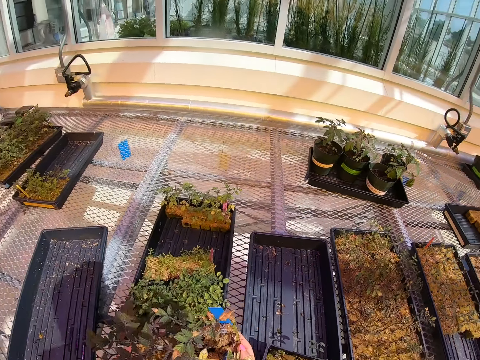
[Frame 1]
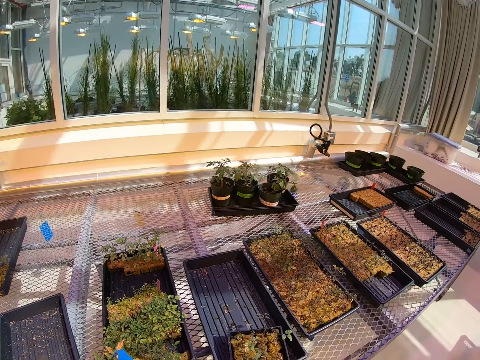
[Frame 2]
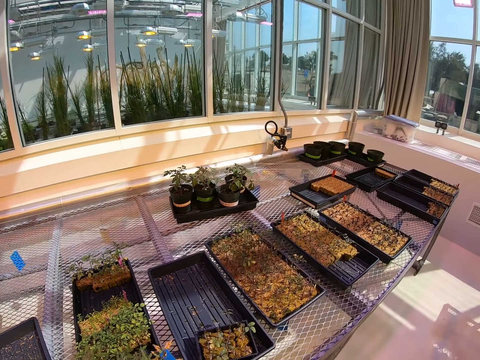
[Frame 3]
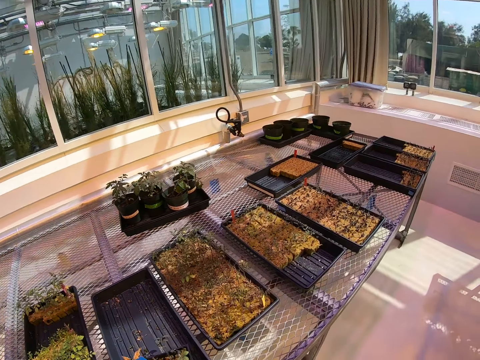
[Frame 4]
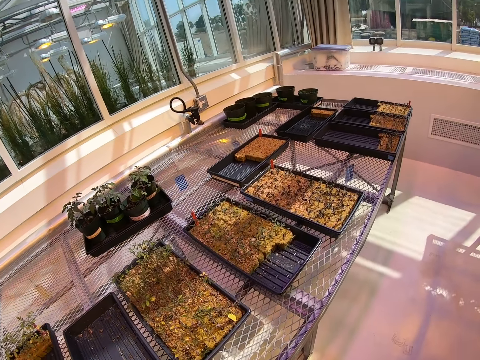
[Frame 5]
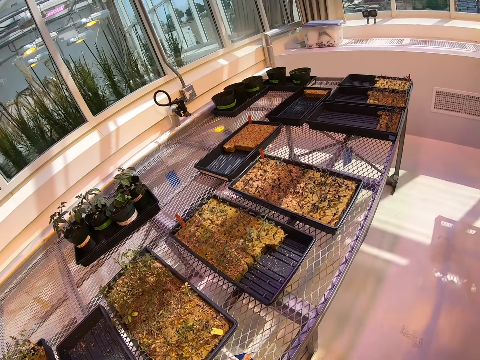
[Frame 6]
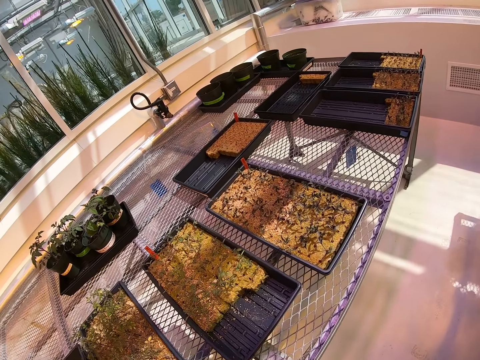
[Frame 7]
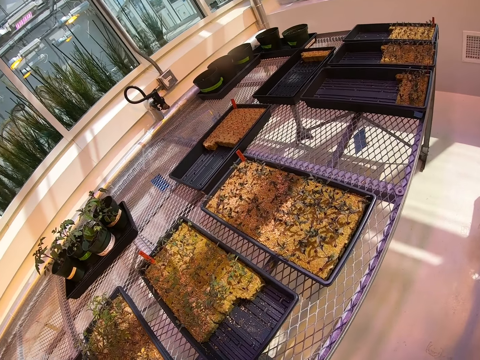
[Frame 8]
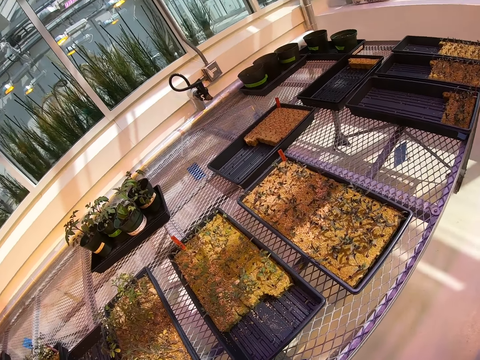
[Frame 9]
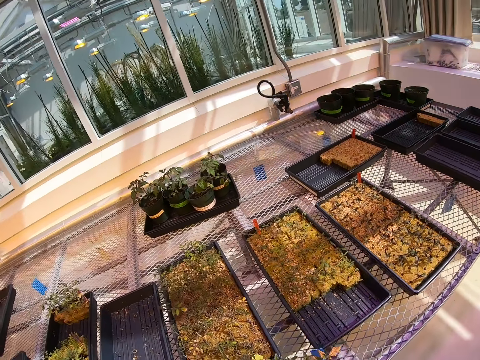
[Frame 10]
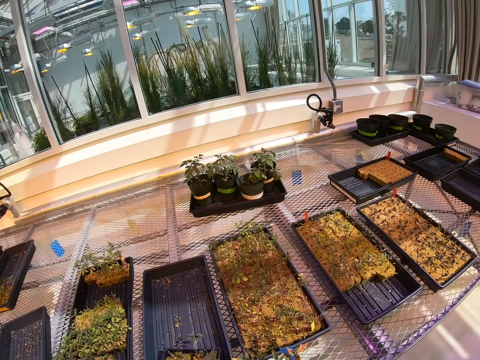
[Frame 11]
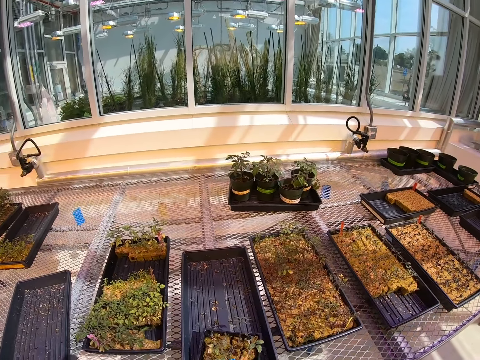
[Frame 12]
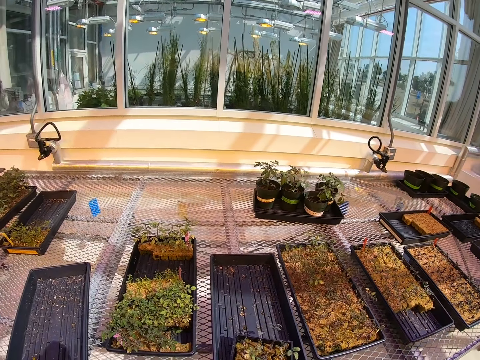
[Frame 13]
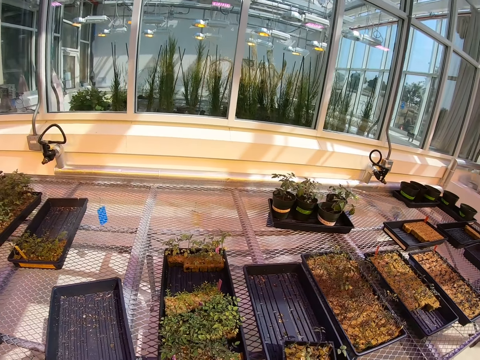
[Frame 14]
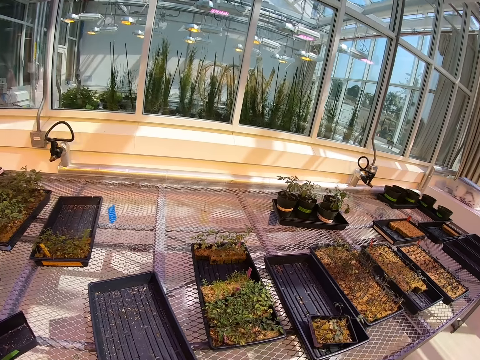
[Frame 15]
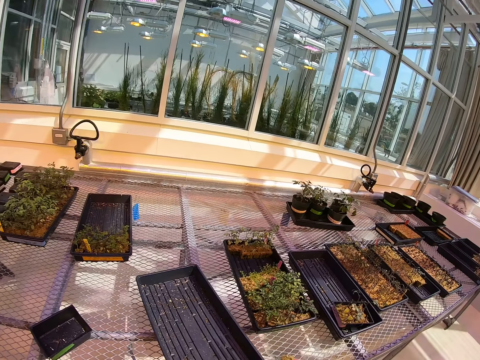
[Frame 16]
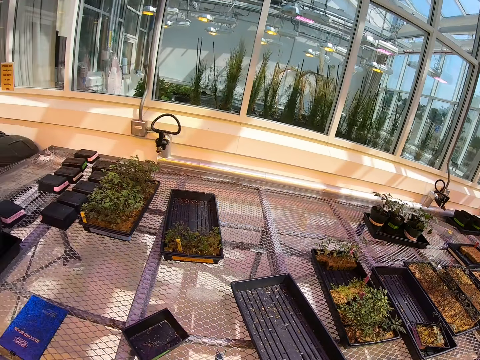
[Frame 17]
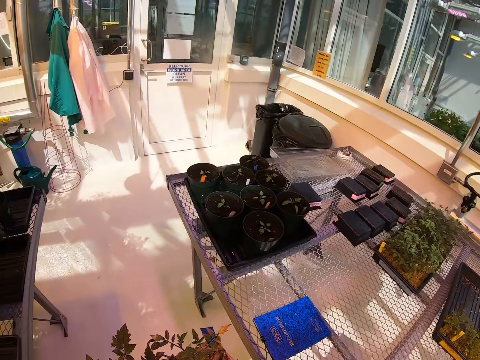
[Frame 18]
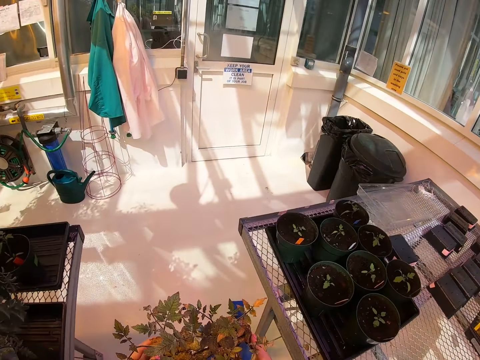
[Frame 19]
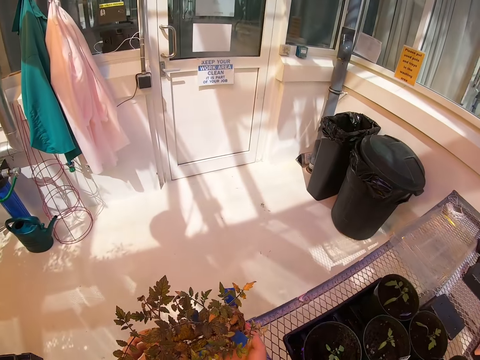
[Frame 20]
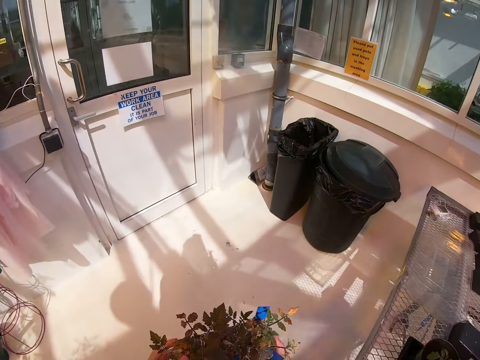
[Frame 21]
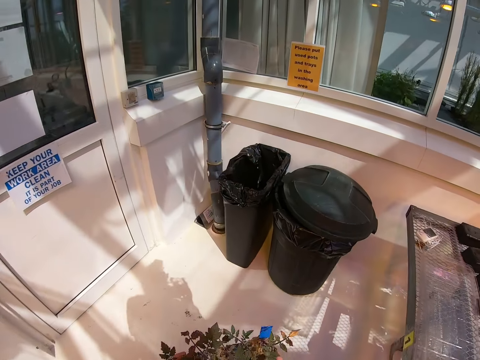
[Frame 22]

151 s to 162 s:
The camera wearer walks around a corridor. They look around the corridor. They walk around the corridor.

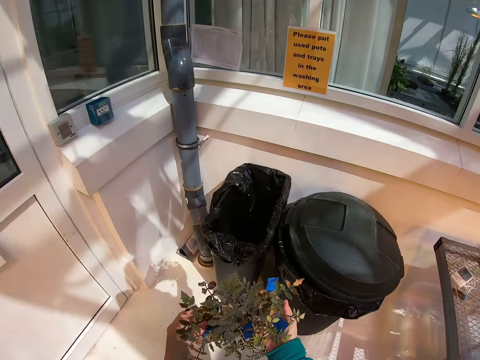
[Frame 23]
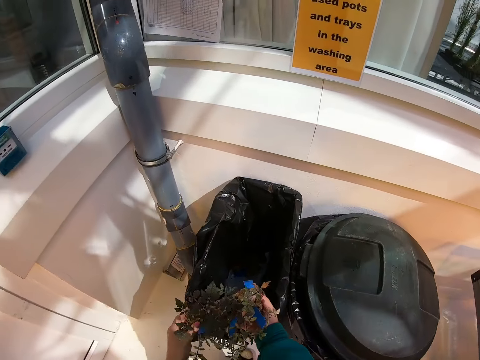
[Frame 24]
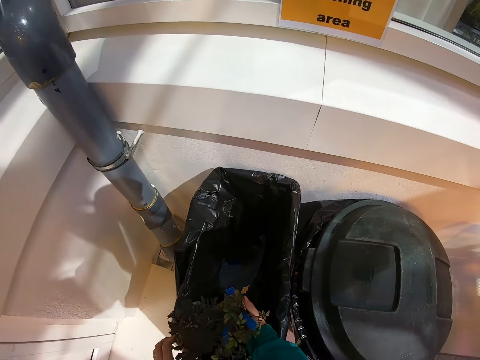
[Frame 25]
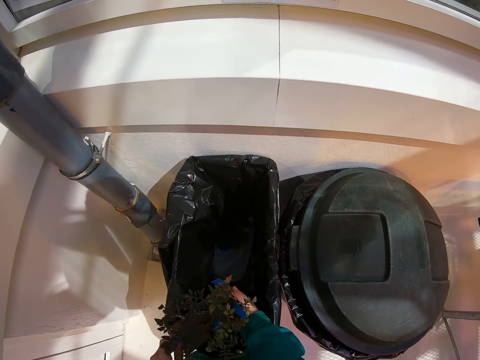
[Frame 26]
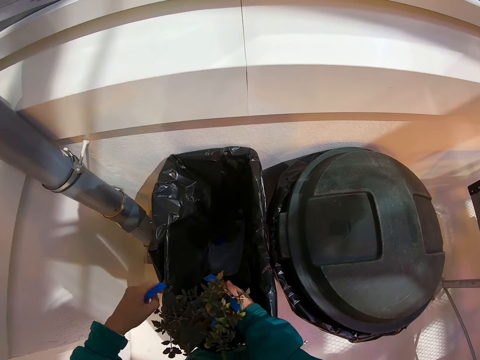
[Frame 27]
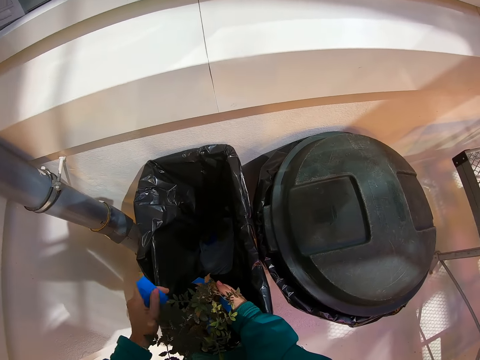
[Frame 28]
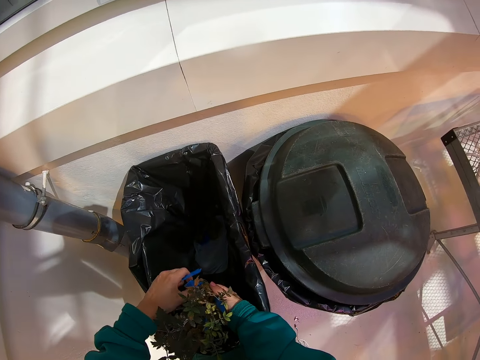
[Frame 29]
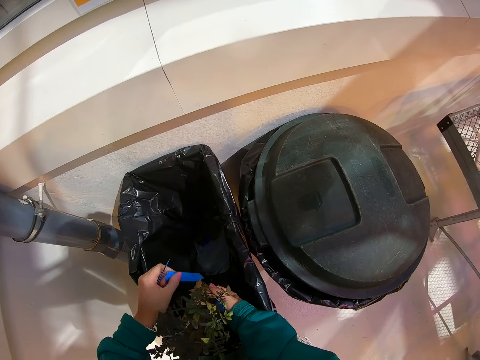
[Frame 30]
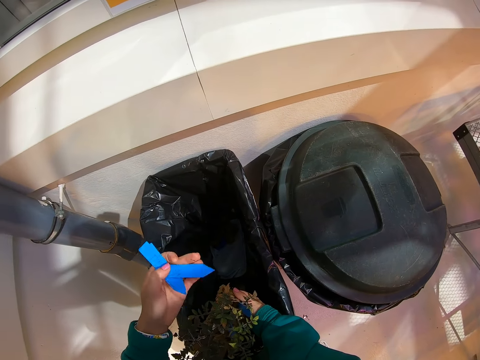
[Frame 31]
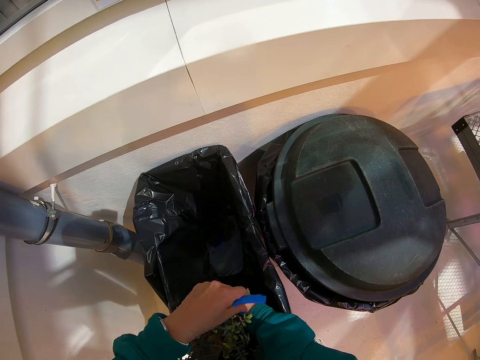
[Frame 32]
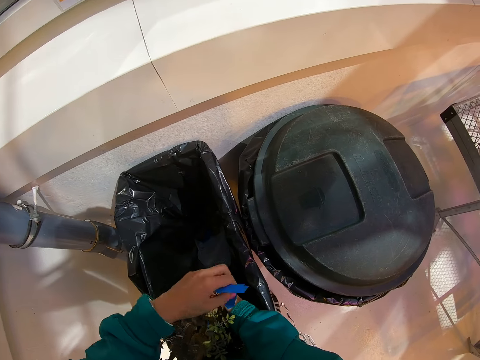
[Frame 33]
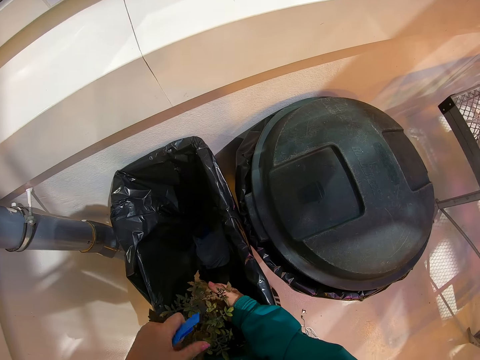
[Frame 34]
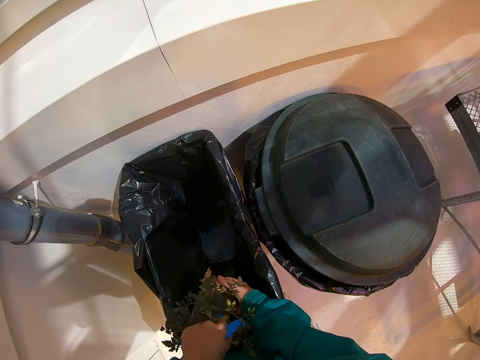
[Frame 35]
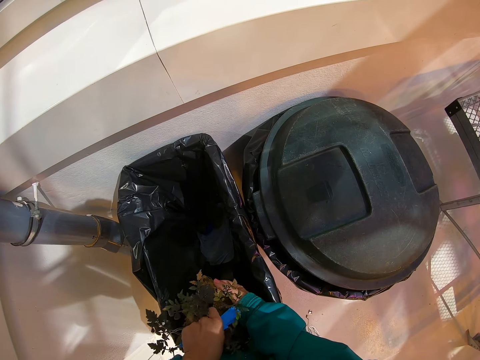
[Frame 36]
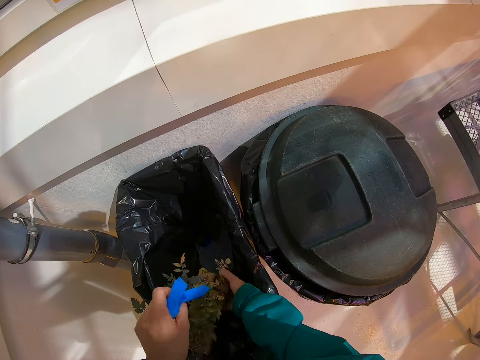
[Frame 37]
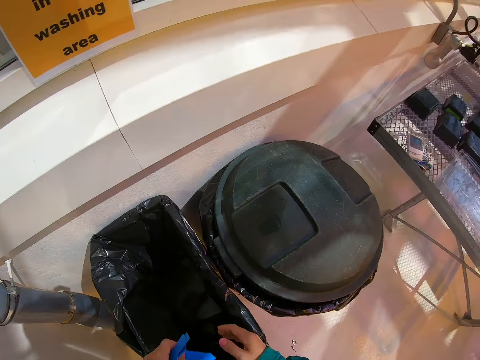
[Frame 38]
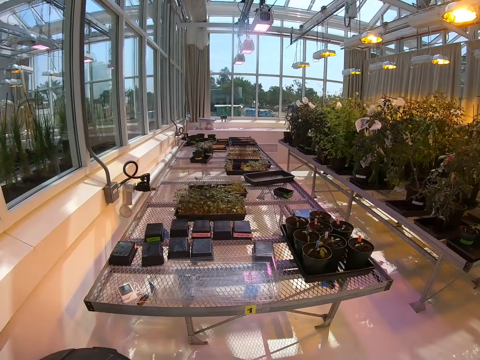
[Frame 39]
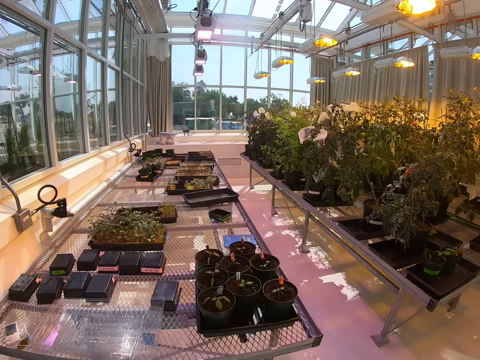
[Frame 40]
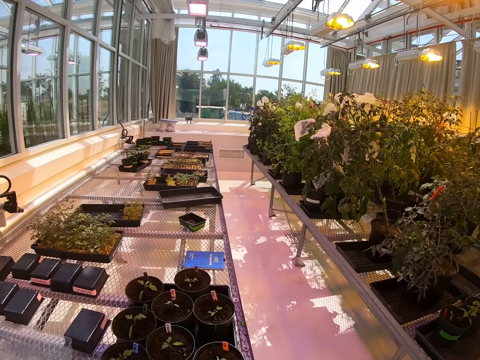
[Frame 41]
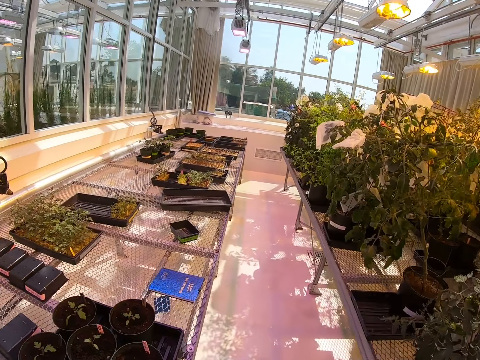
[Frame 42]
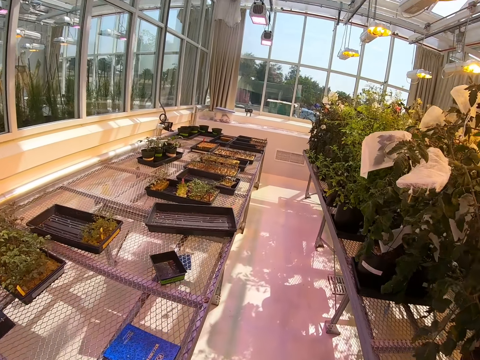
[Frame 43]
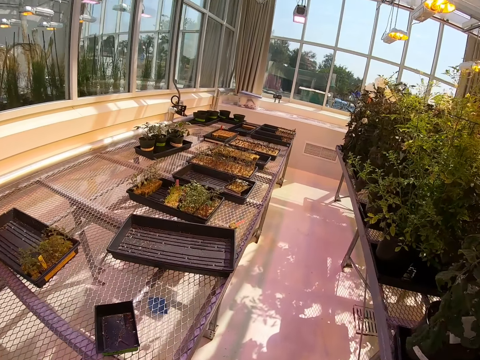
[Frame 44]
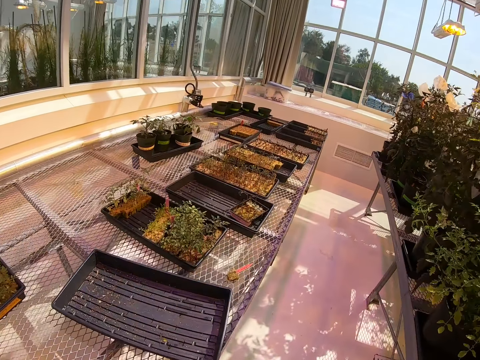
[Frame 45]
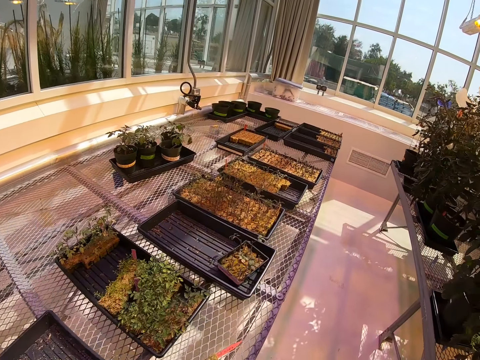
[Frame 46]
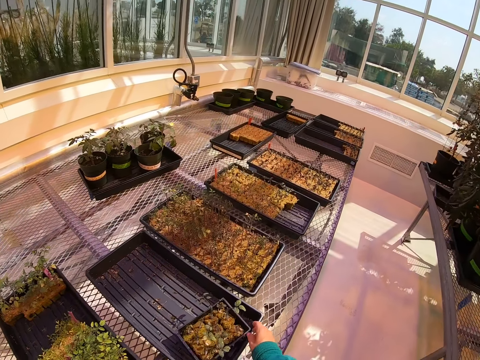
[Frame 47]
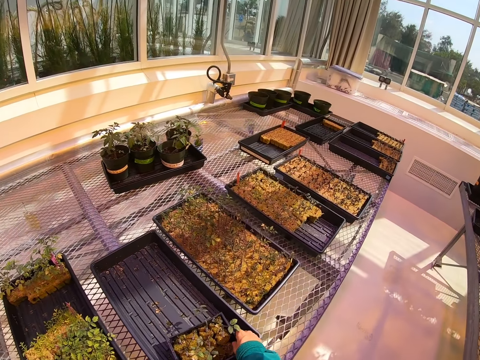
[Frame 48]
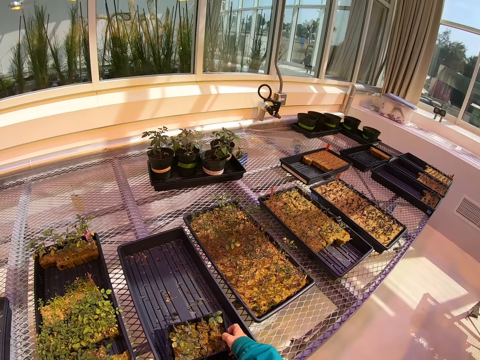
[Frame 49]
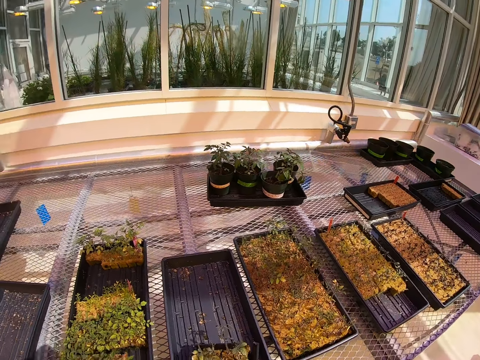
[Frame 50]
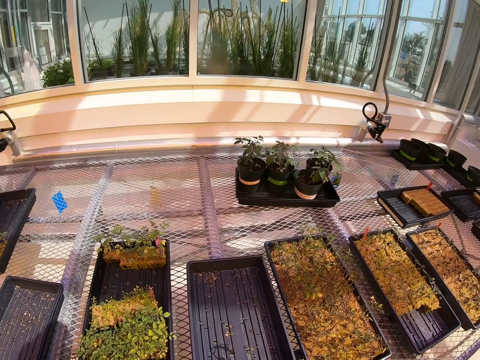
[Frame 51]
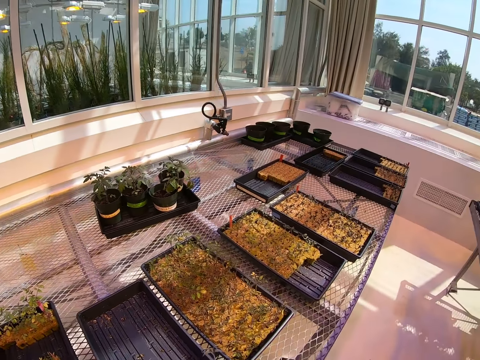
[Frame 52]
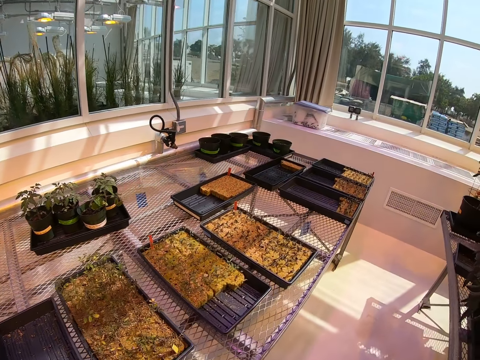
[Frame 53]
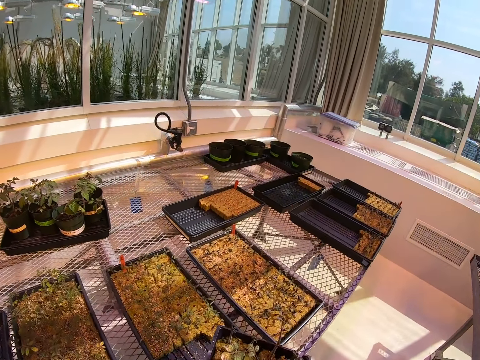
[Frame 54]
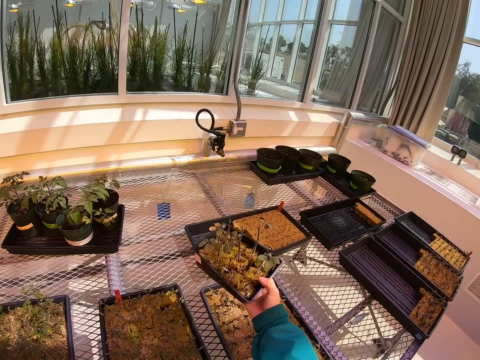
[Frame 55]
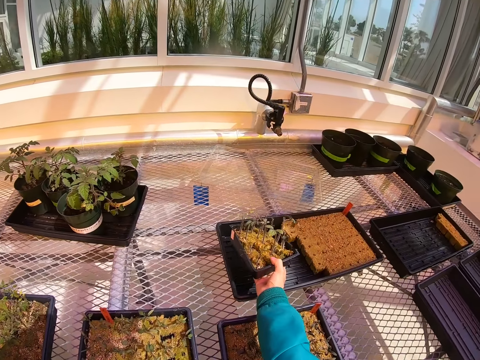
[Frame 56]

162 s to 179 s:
The camera wearer stands on the floor. They put plants in a dustbin. They remove pieces of paper from a plant. They put the plants in the dustbin. They walk around a corridor. They pick up the plastic tray or can on the greenhouse bench. They walk on the floor. They look around the corridor. They put down the can on a wire mesh.
